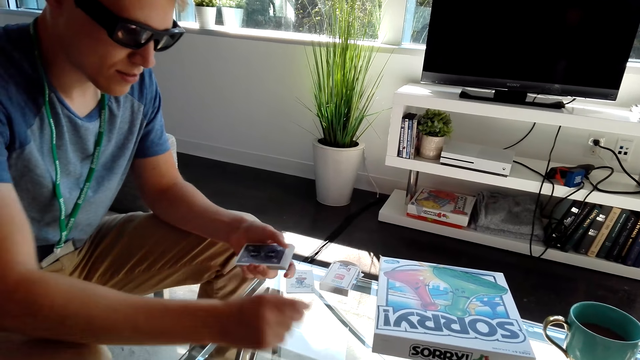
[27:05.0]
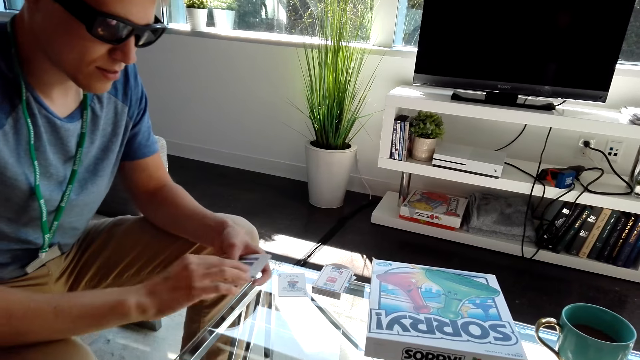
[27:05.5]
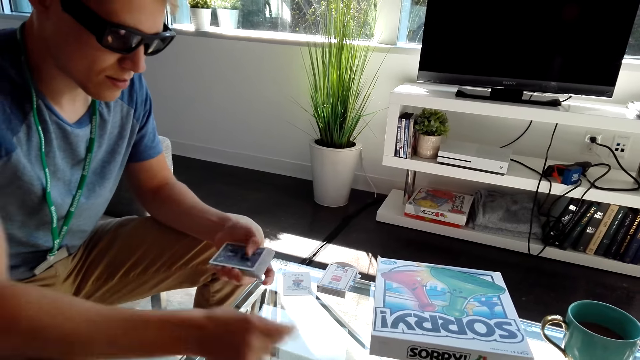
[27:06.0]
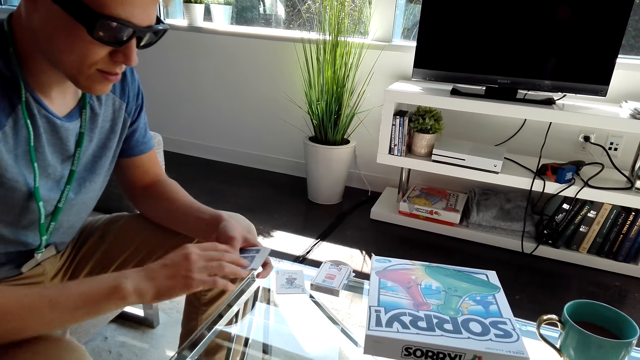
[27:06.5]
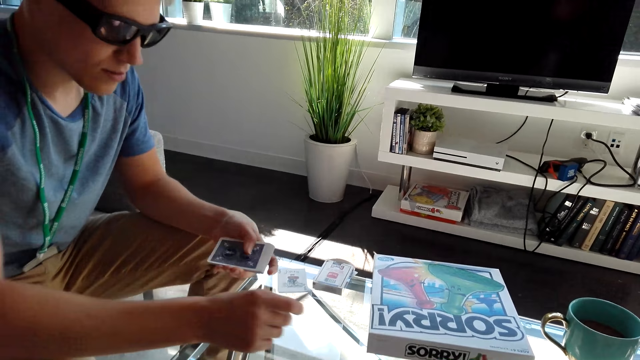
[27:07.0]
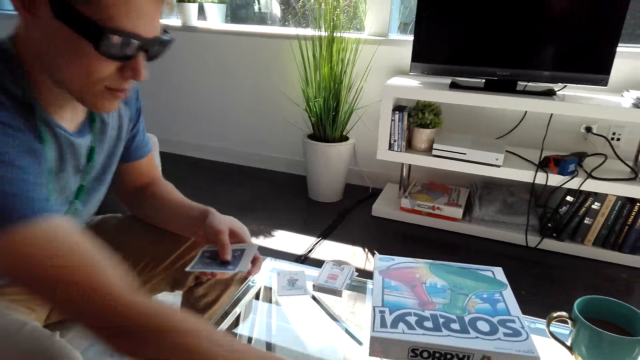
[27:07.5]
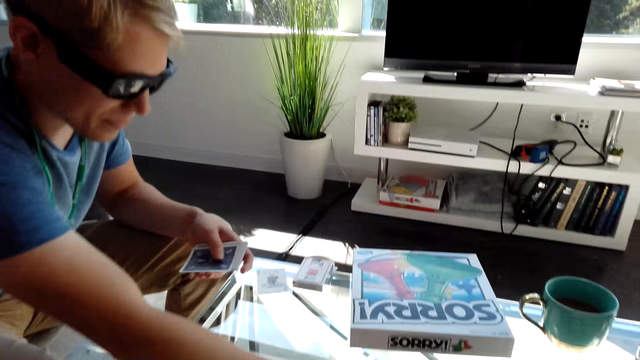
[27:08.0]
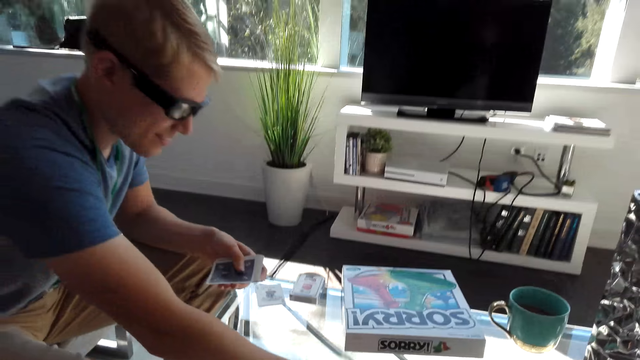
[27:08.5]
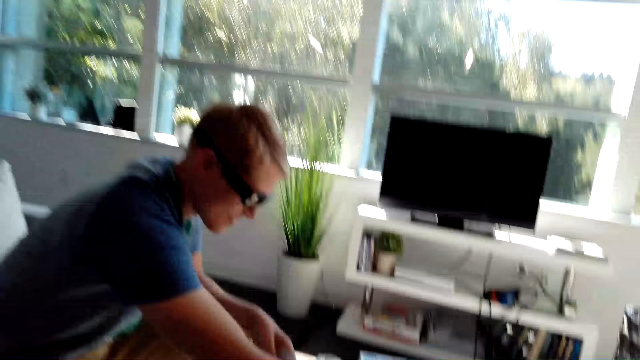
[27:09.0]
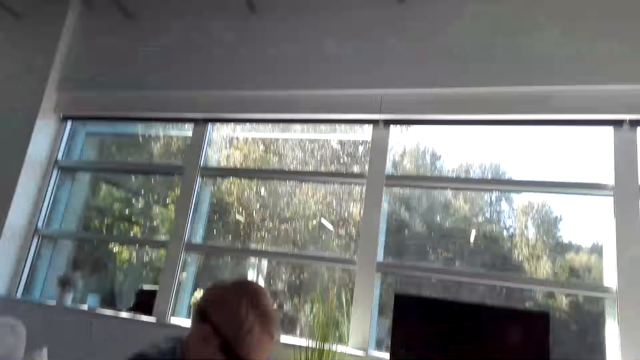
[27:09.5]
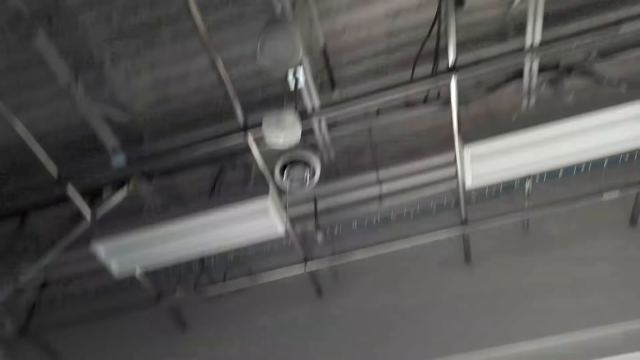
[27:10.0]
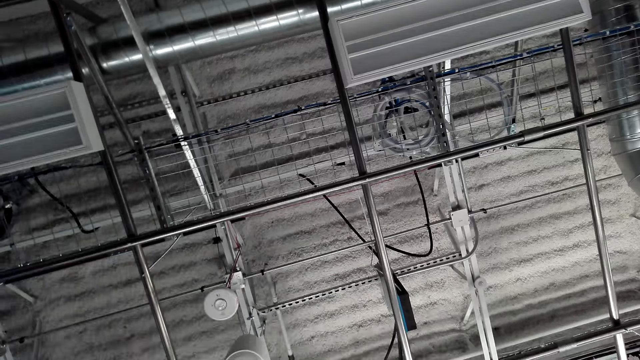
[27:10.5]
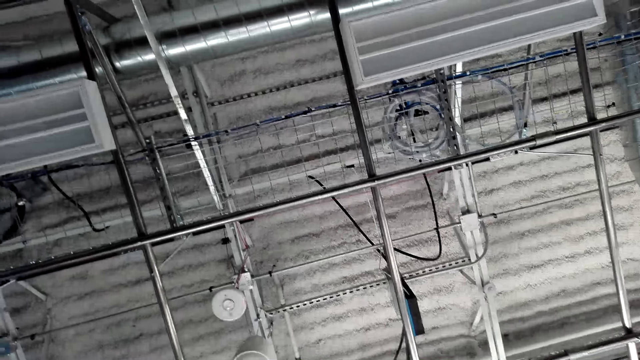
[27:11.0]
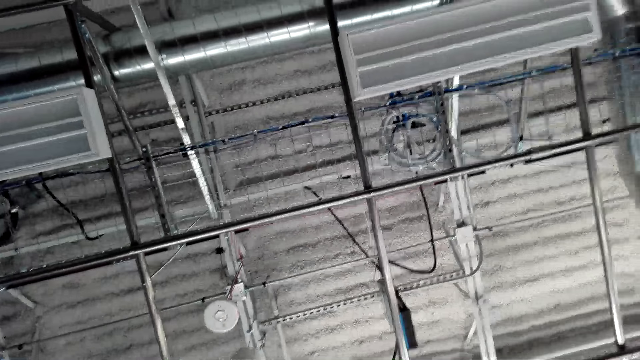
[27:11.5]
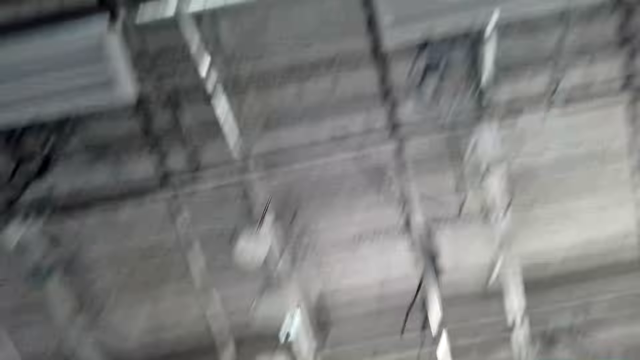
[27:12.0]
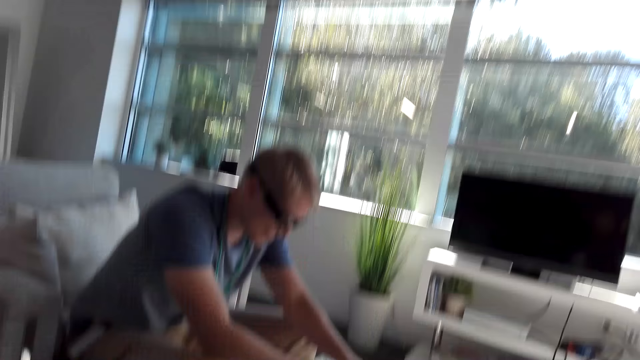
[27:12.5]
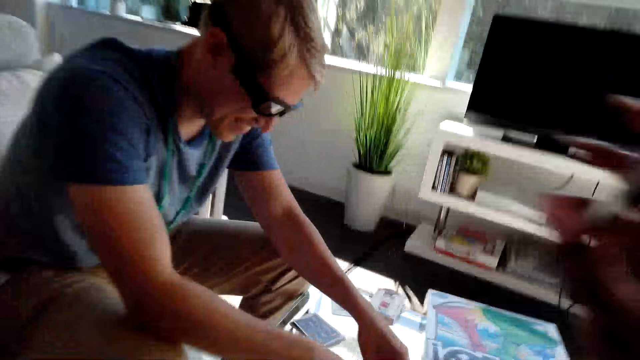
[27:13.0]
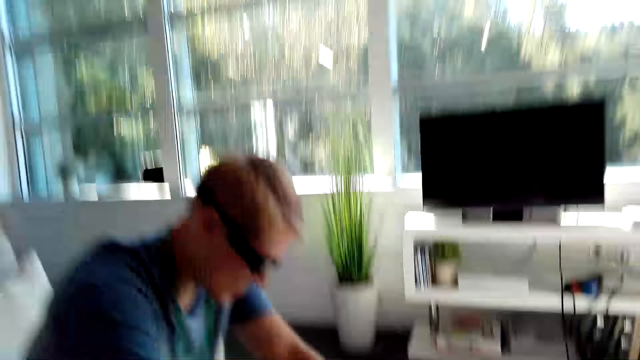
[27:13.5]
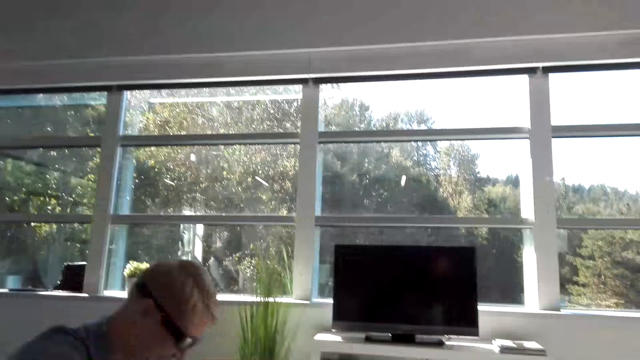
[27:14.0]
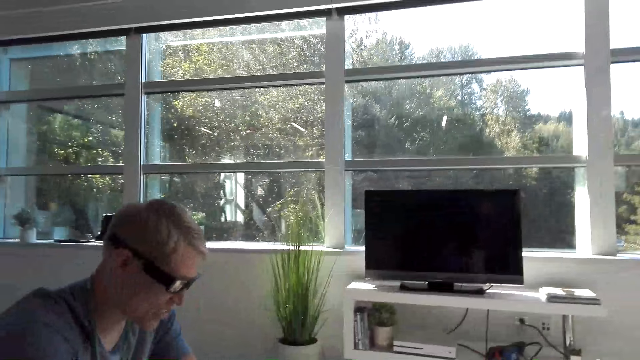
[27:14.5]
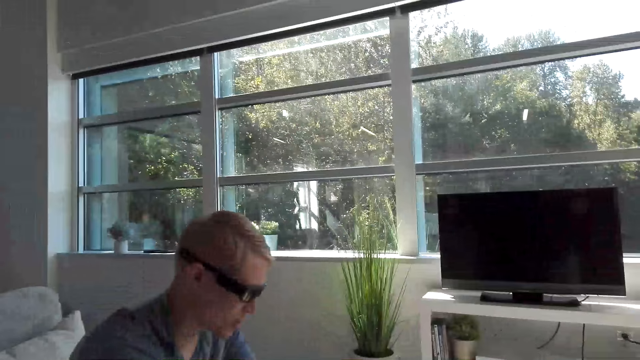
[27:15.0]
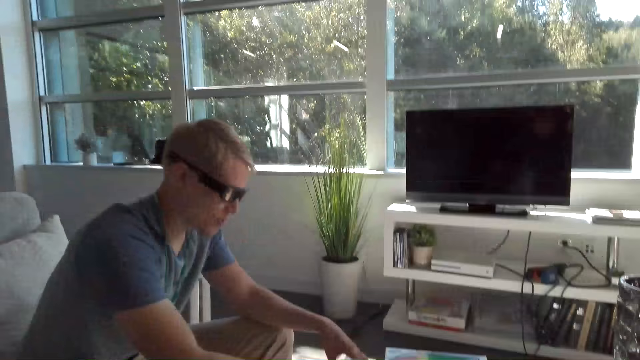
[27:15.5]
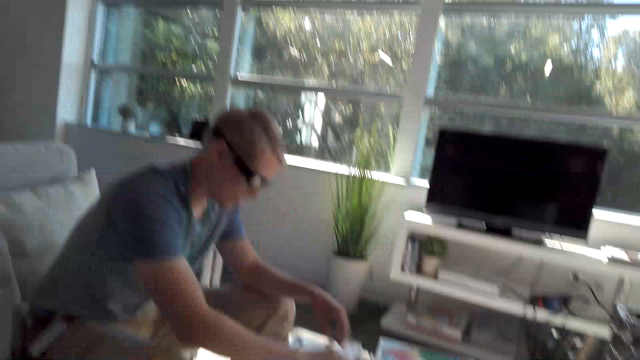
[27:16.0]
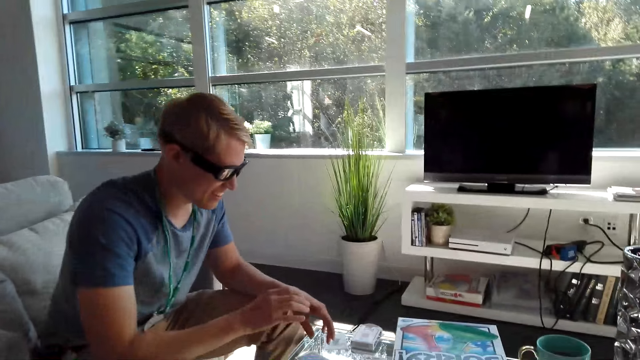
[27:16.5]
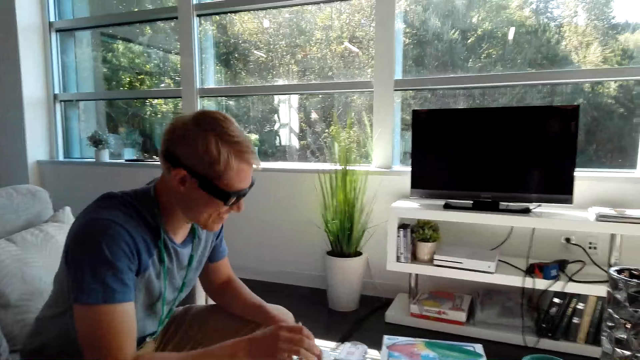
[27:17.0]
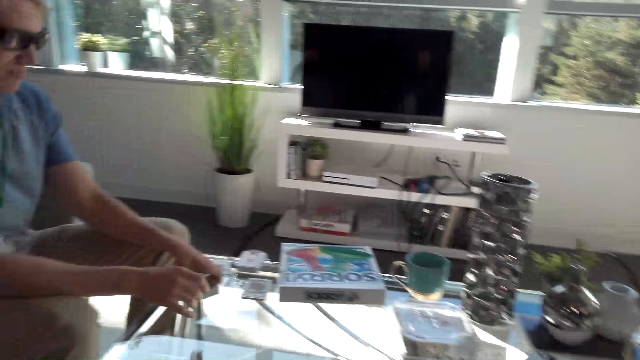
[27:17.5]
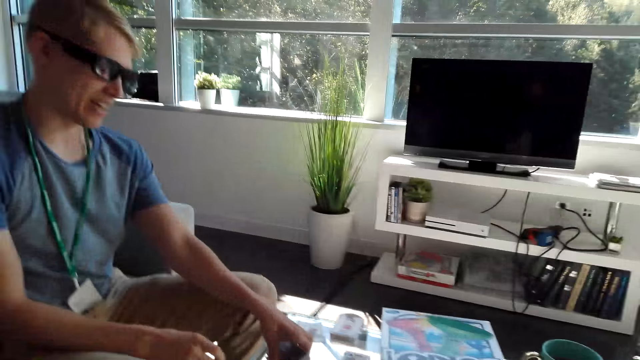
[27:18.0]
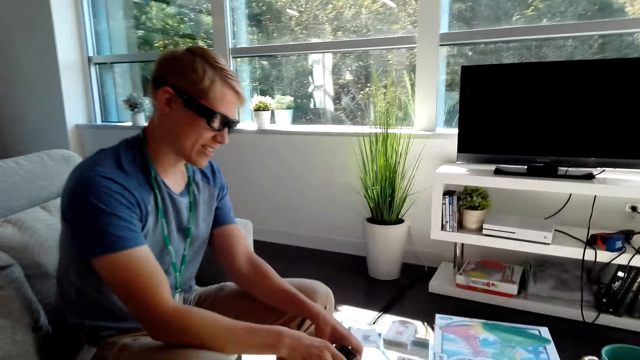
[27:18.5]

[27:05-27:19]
A man touches the cards on the table. The camera wearer converses with the man. They look around the house. They converse with the man. The man arranges the cards on the table. He arranges the cards on the table again. The camera wearer converses with the man.

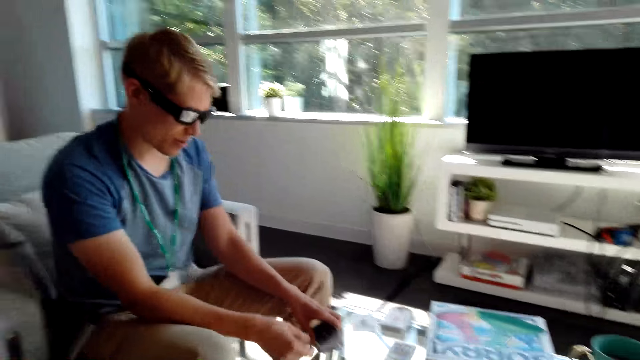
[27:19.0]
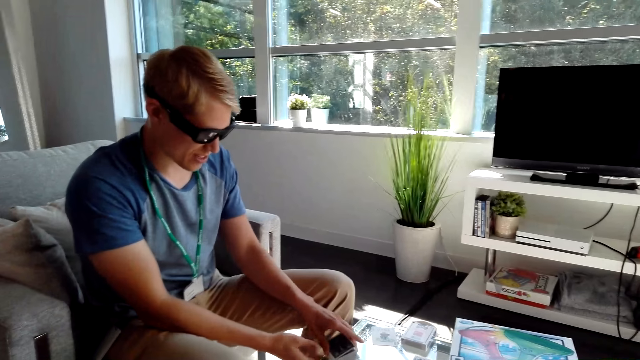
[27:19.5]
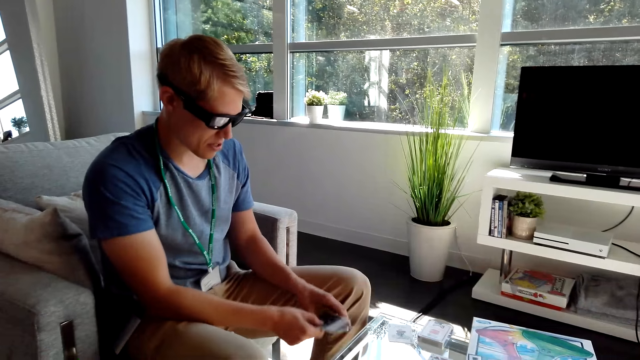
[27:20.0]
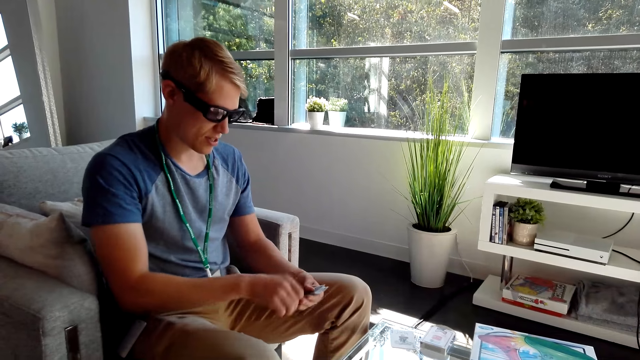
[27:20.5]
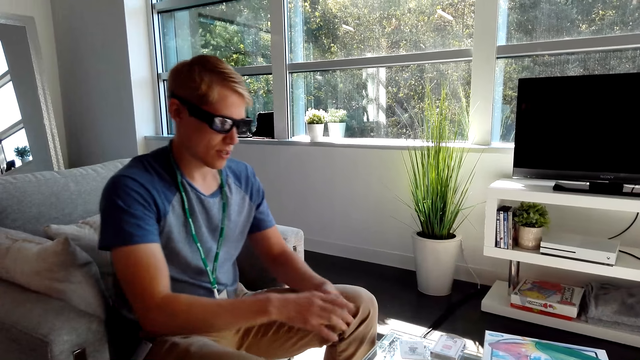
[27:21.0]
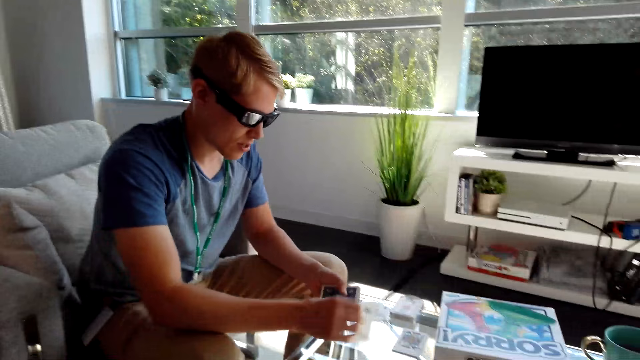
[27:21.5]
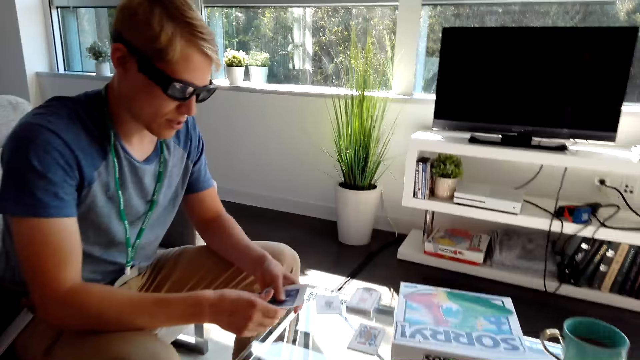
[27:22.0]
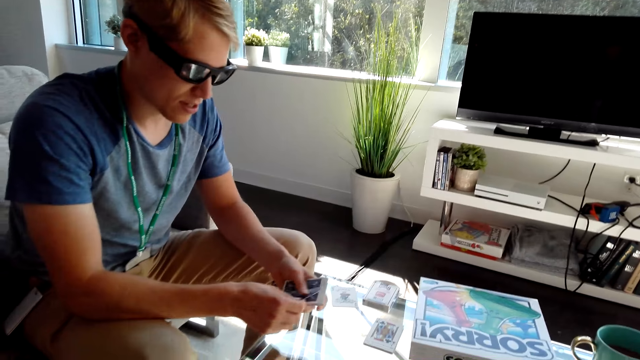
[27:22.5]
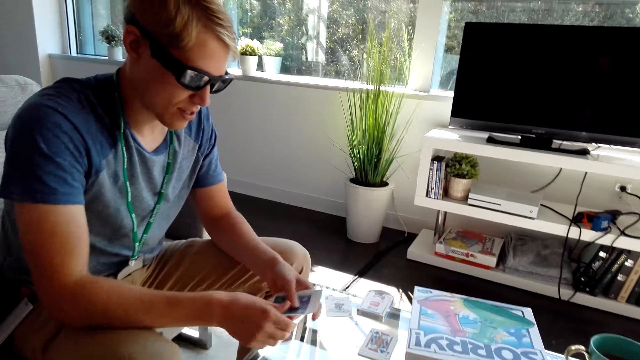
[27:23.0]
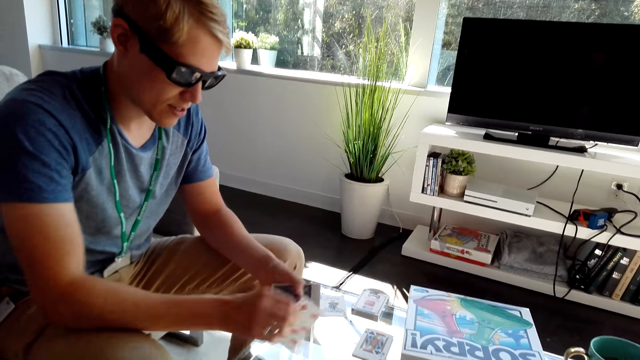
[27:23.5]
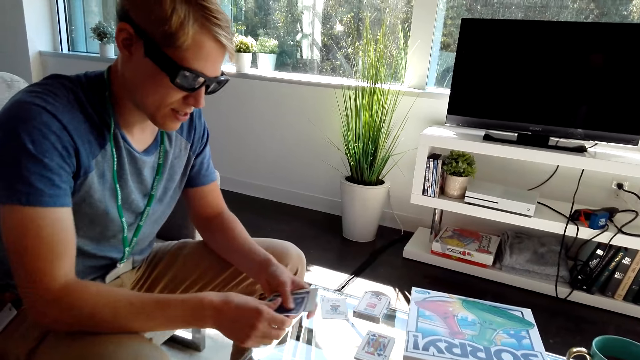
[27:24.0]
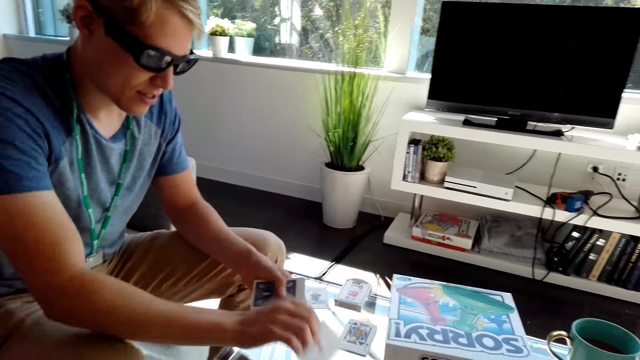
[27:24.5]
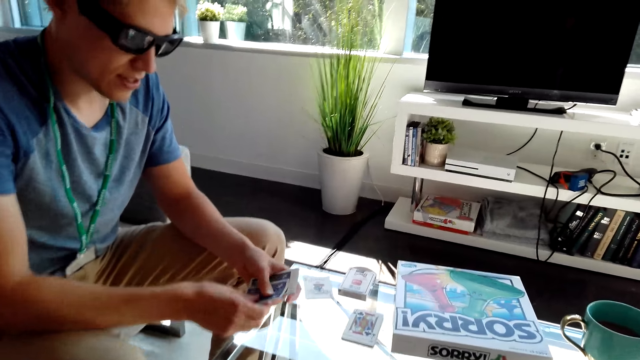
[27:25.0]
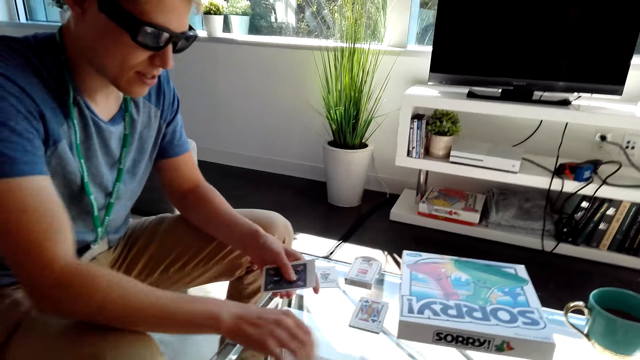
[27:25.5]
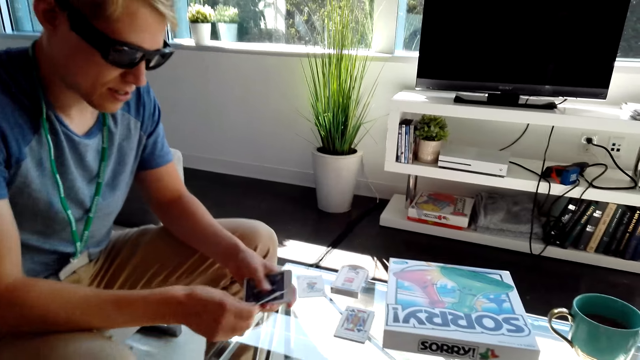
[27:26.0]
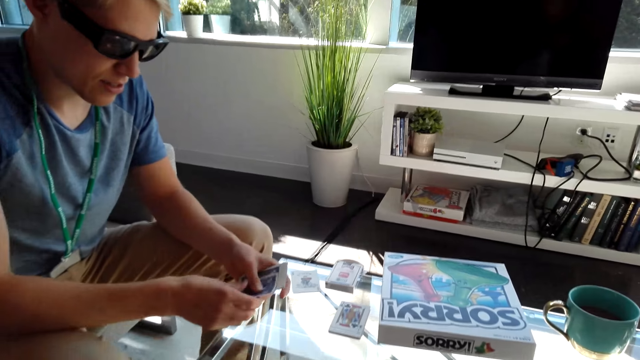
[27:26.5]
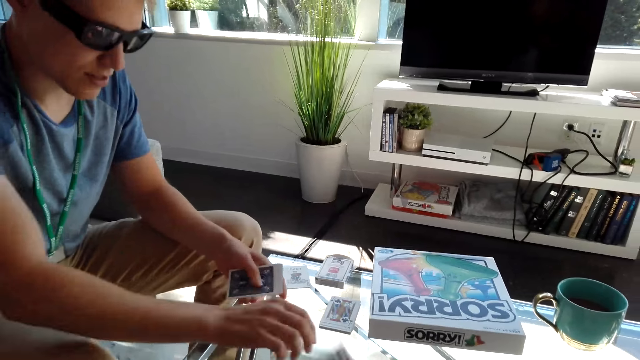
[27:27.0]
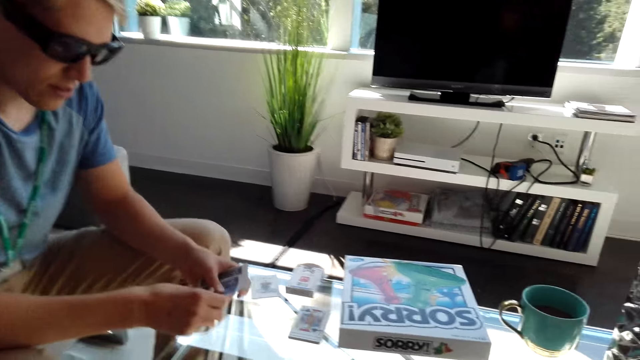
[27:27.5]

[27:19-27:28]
A man picks cards from the table. He holds the cards with both hands. He shares the cards on the table. The man drops the cards on the table.
